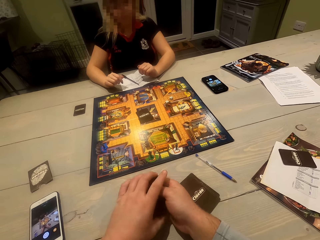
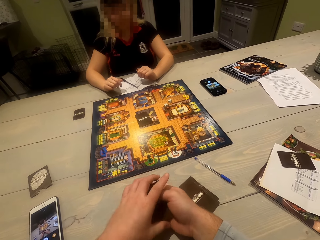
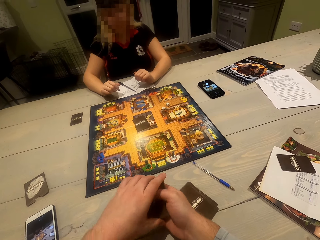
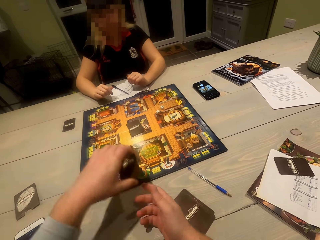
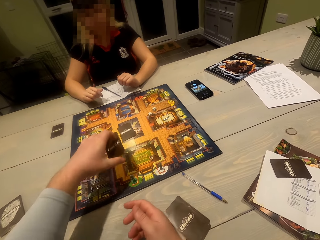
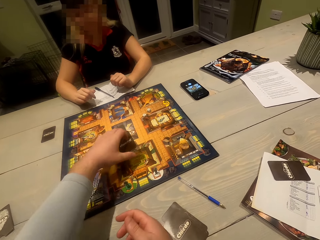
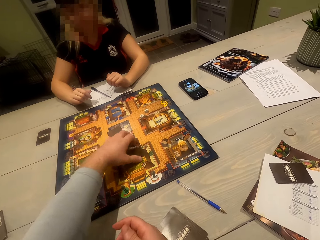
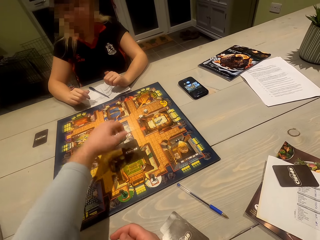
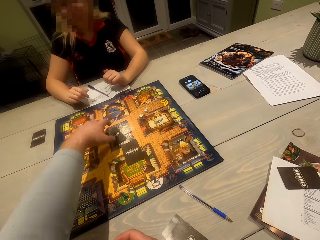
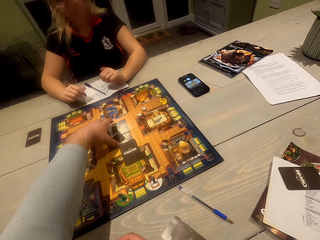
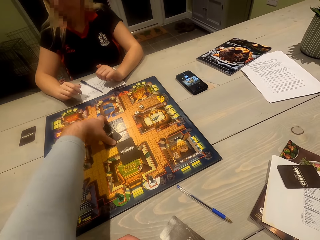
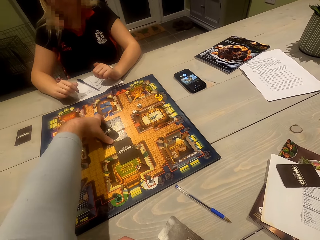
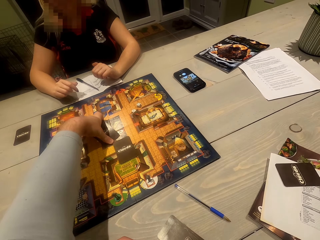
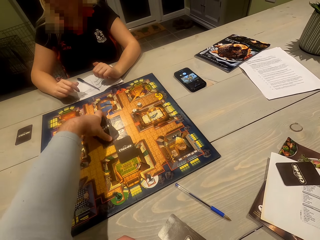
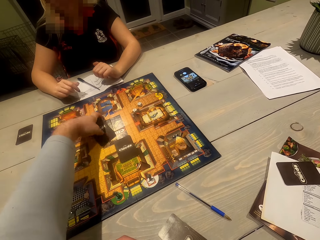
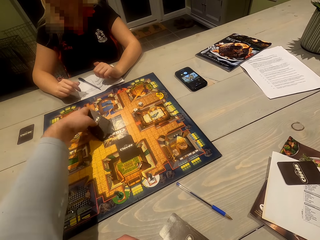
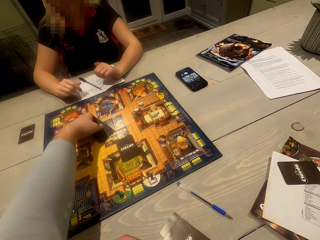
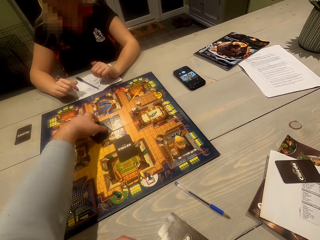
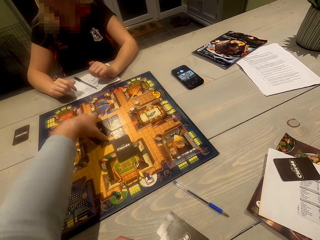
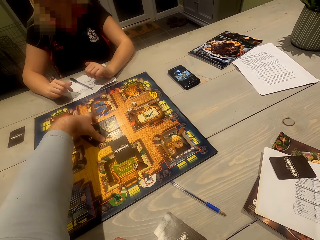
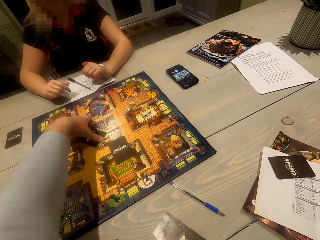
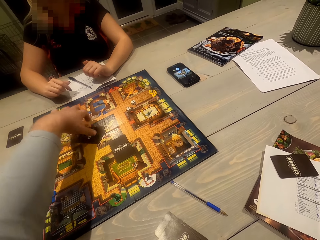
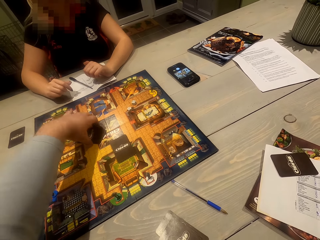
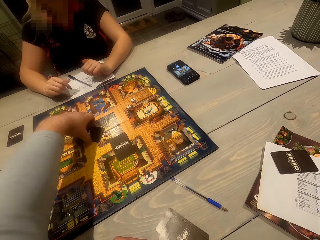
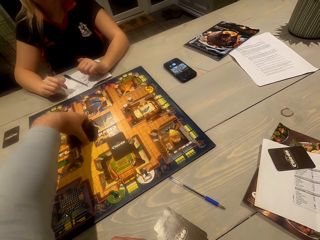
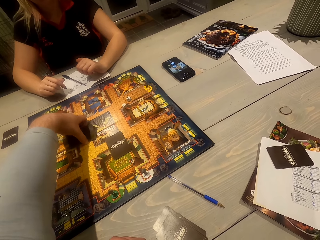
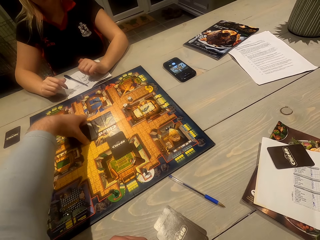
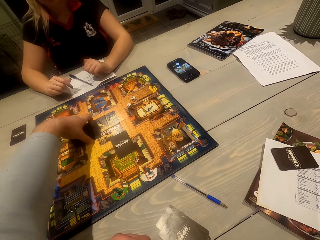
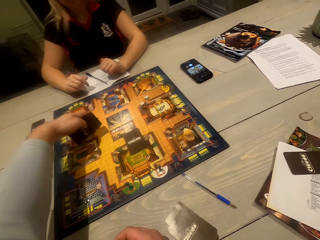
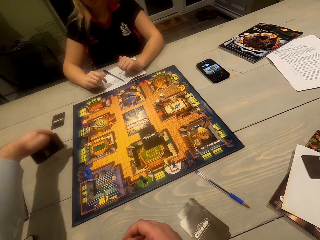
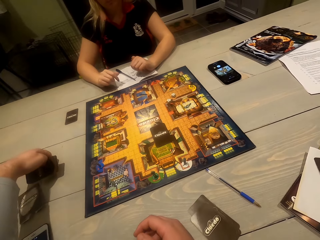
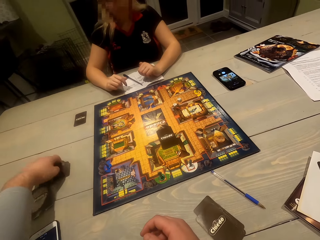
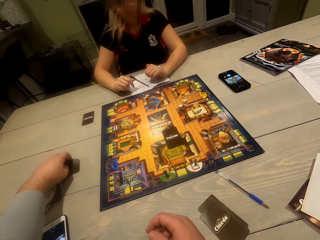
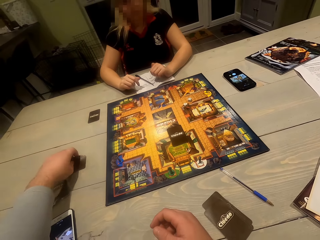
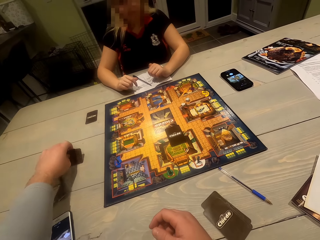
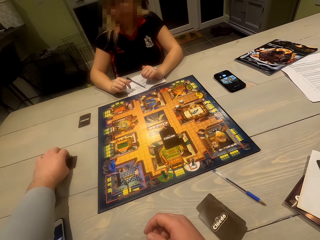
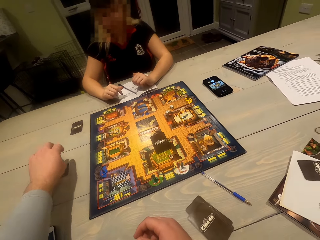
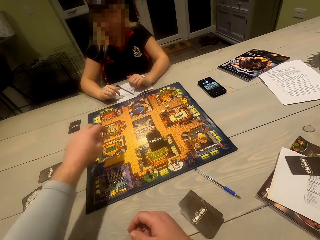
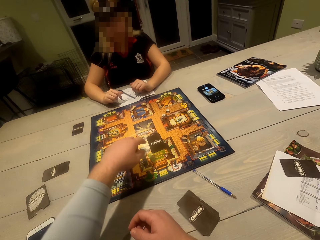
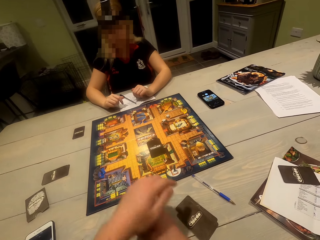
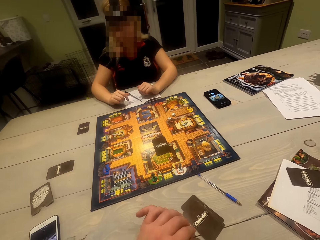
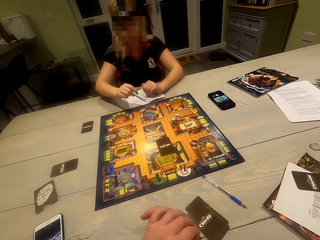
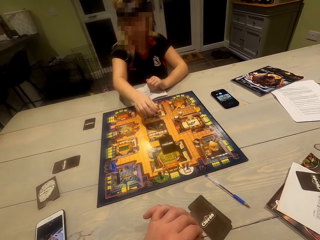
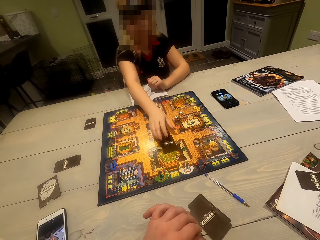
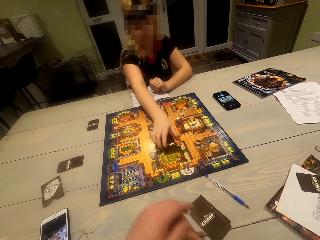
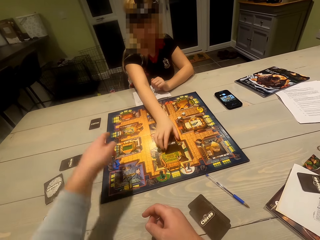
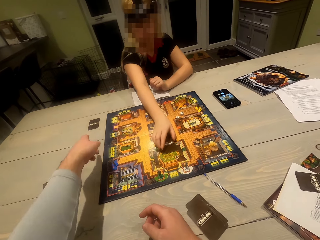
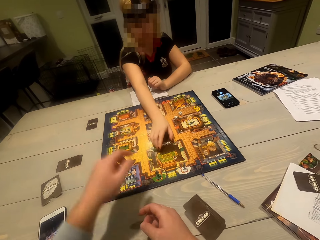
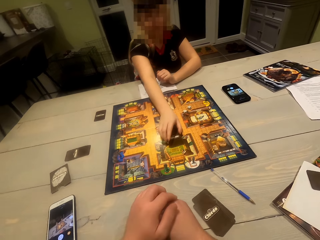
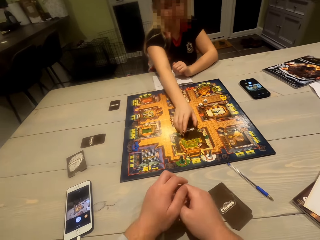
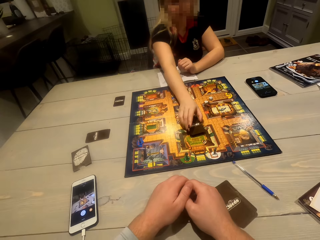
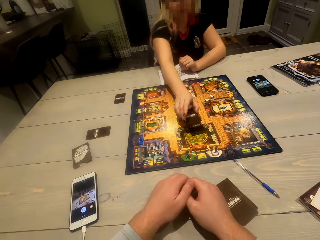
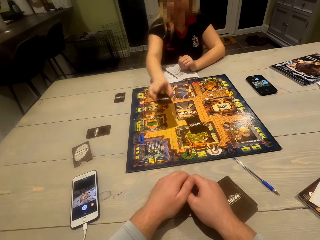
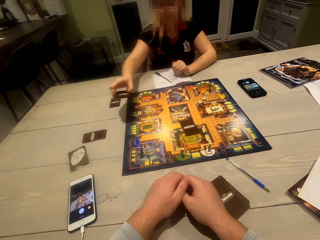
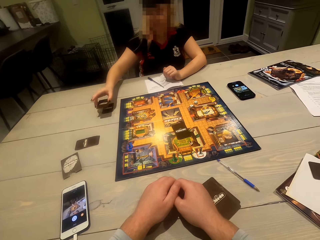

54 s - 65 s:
The camera wearer puts the cards on the gameboard. They pick up the cards on the gameboard. They put the cards on the table. A woman picks up a card on the gameboard. The camera wearer points out a card on the table.

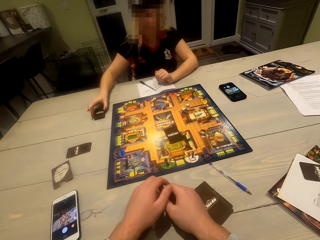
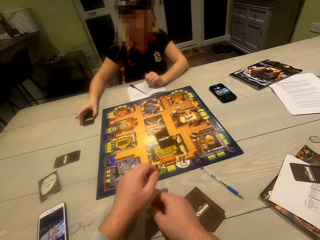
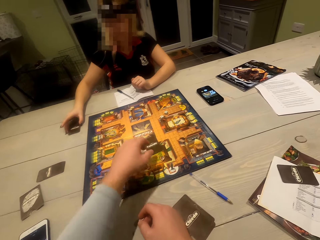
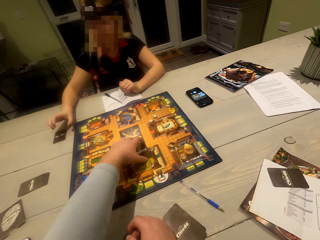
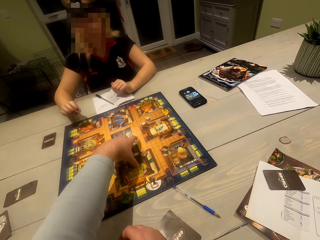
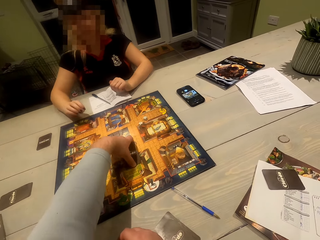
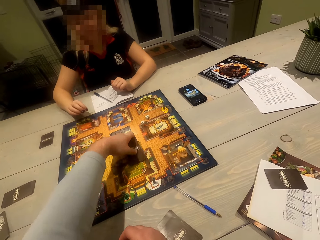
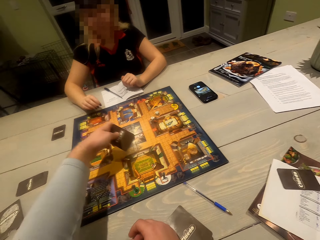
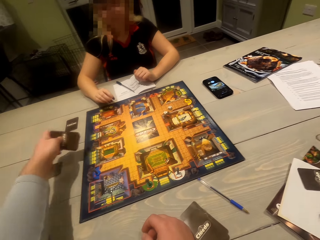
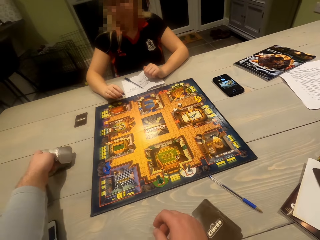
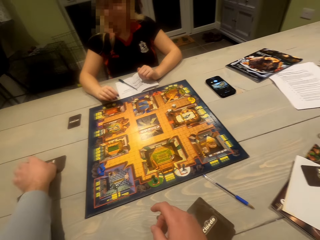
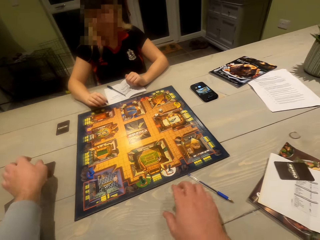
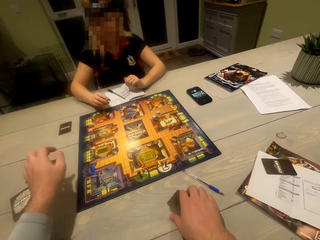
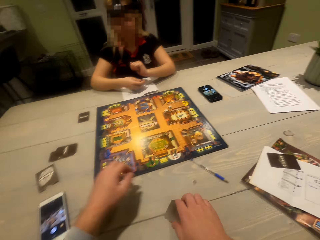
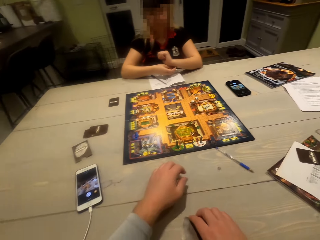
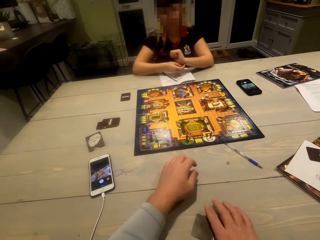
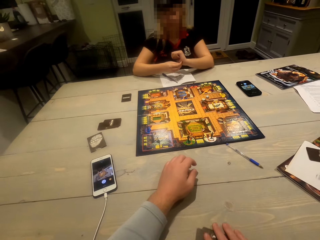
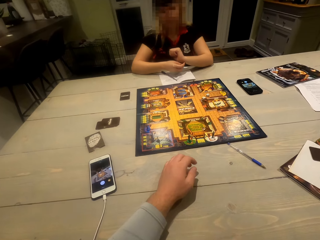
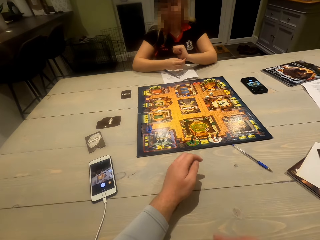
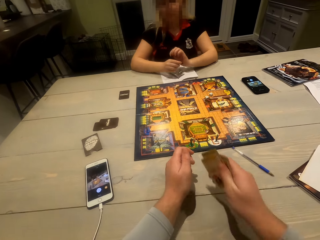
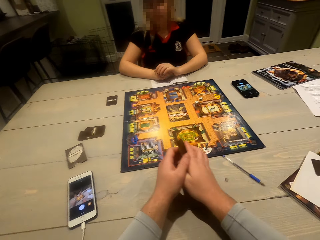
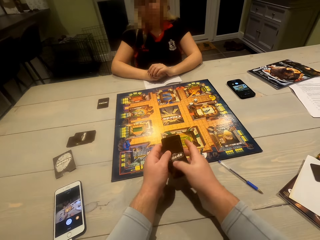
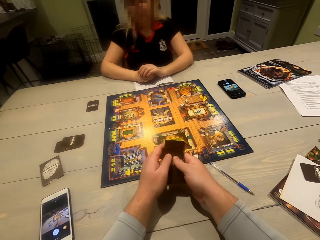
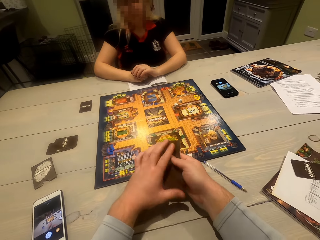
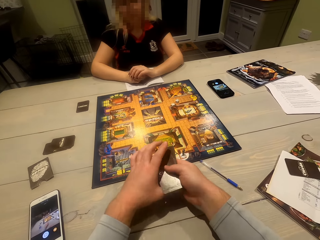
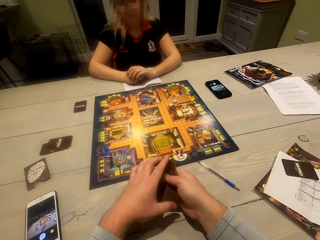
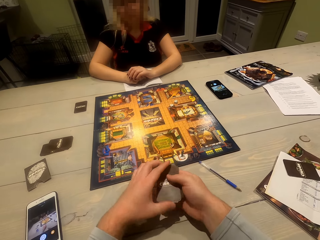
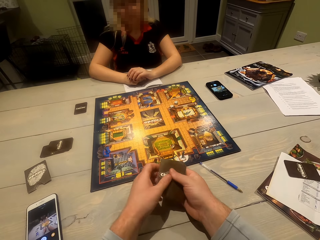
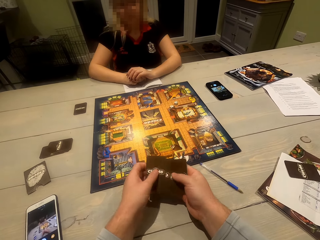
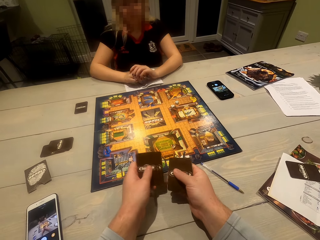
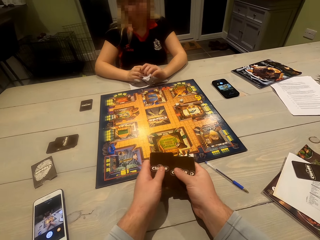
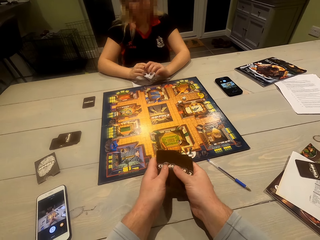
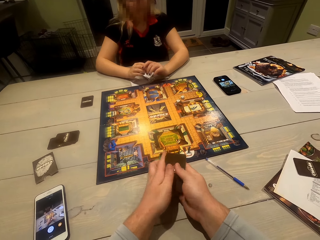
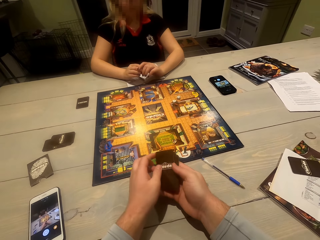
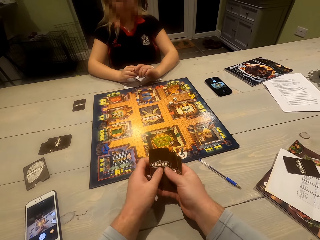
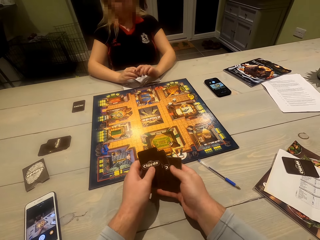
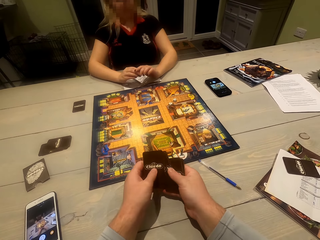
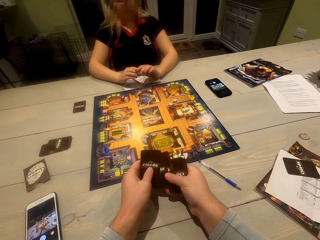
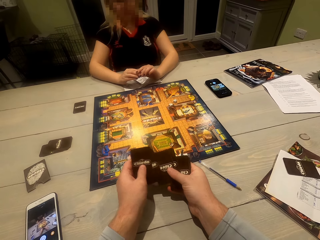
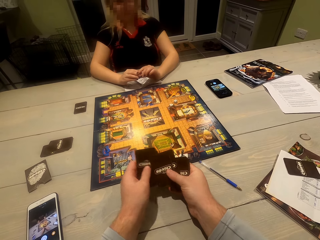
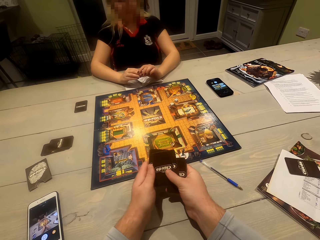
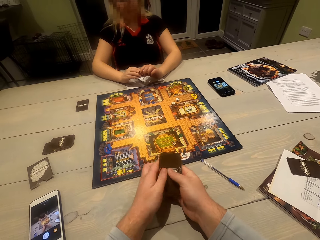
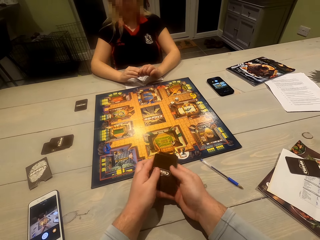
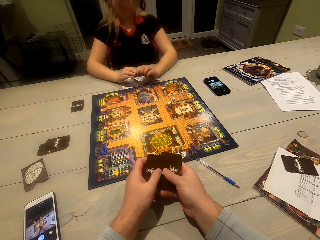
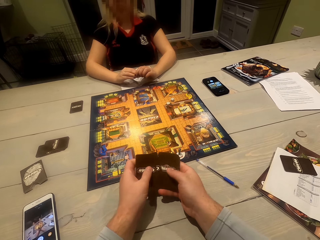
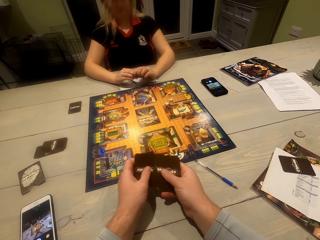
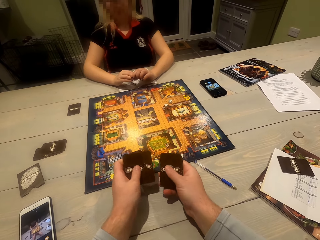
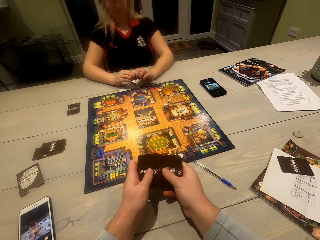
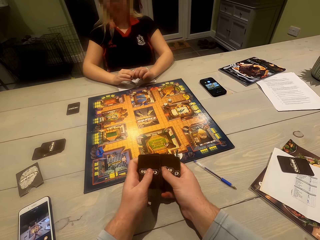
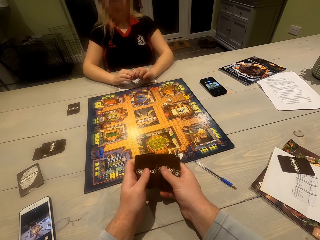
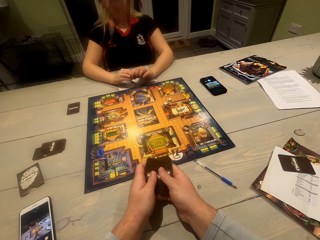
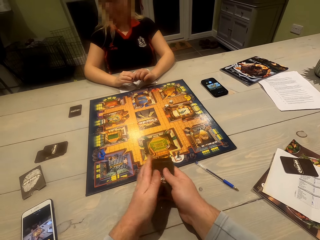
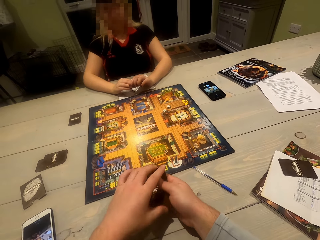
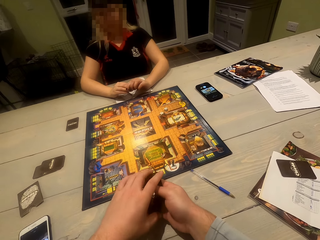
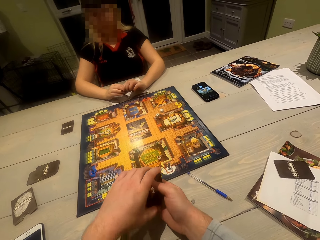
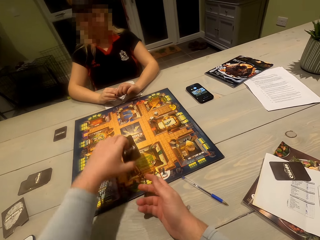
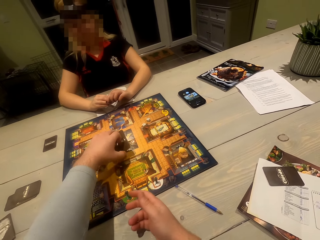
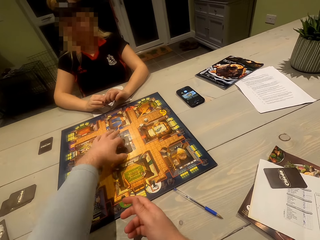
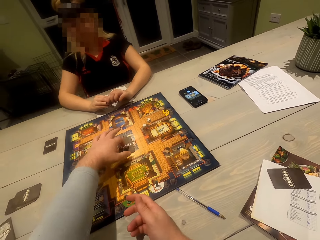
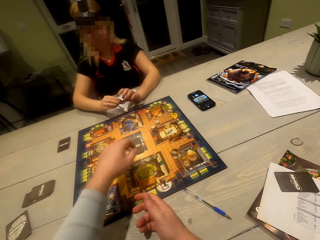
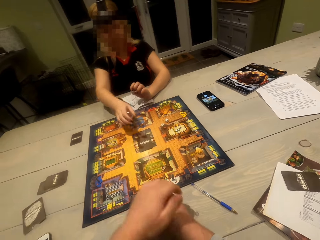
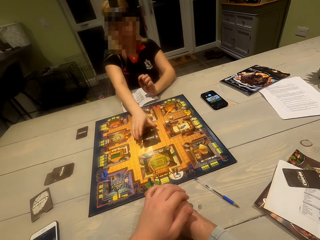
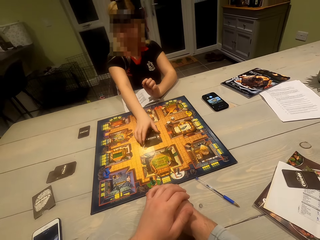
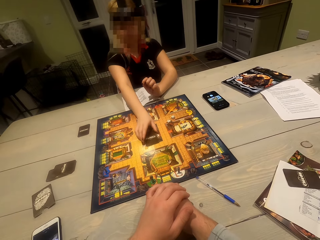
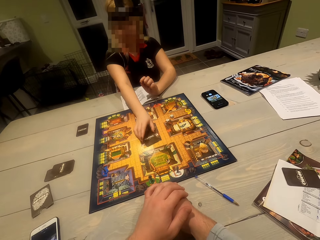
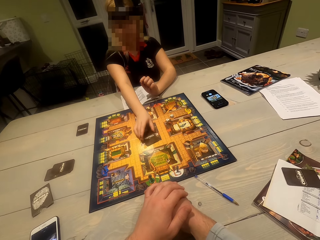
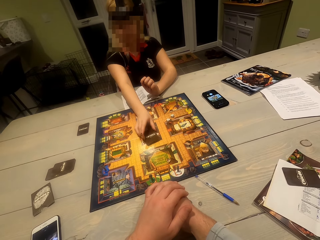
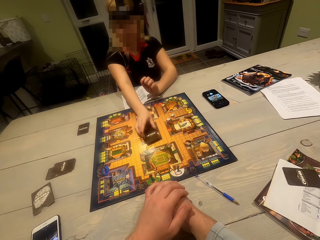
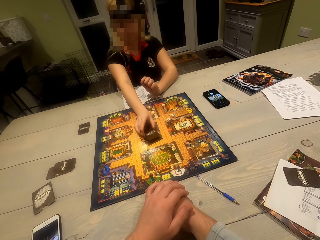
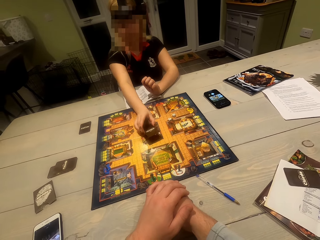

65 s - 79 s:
A woman picks up cards on the game board and places them on the table. The camera wearer picks up the cards on the game board. They put the cards on the table. They pick up the cards on the table. The woman scratches a hand. She adjusts the hands. The camera wearer adjusts the cards. They shuffle the cards. They look at the cards. They put the cards on the game board. The woman picks up a card on the game board.
